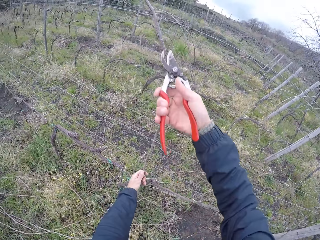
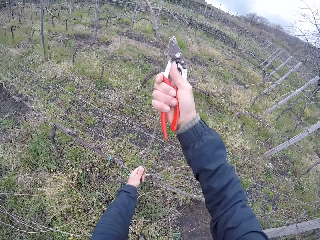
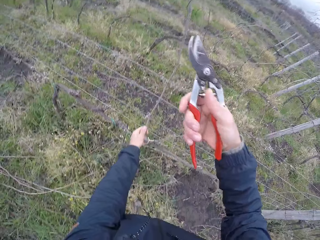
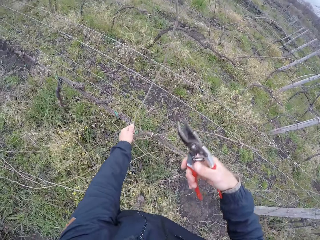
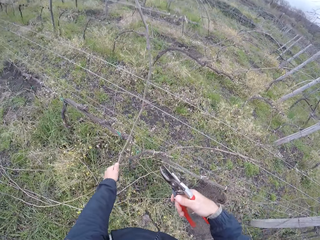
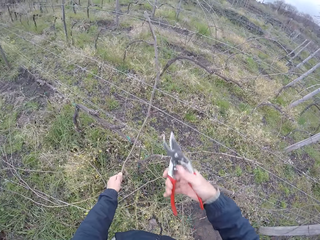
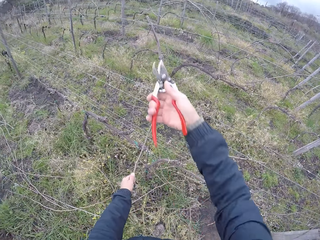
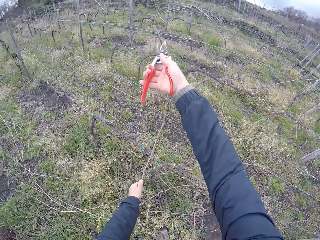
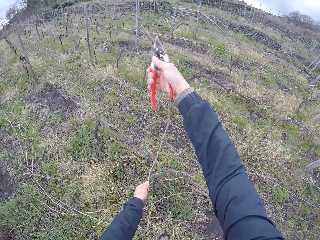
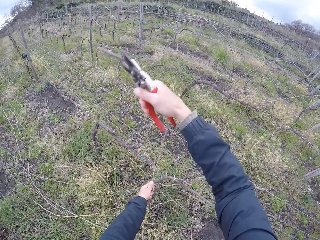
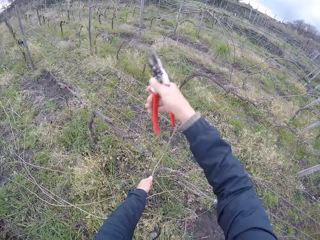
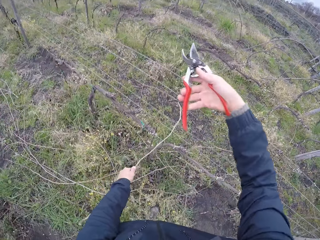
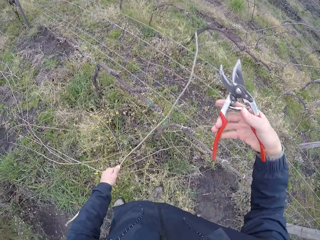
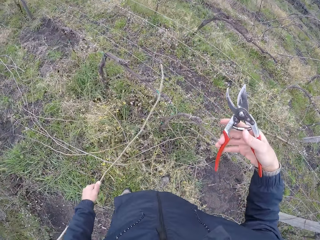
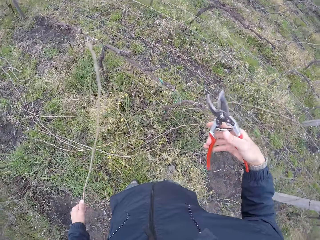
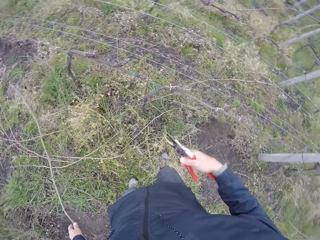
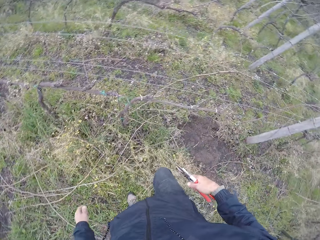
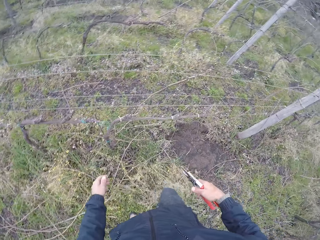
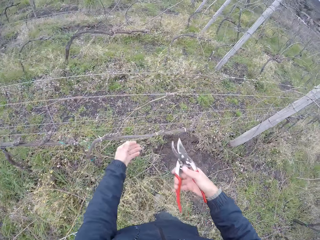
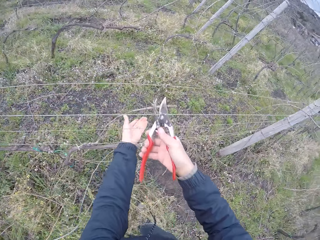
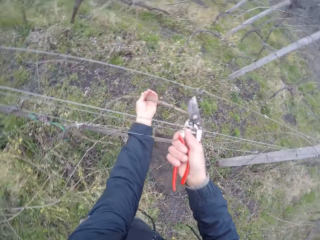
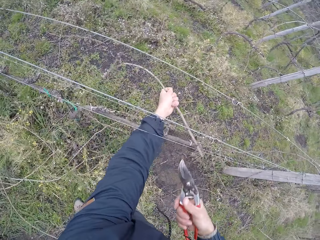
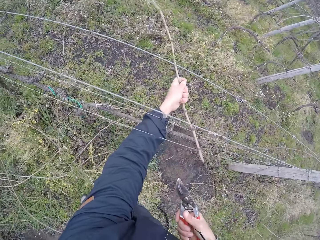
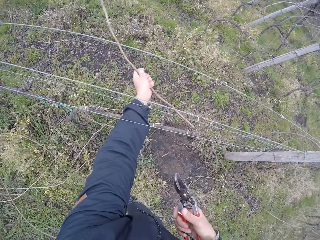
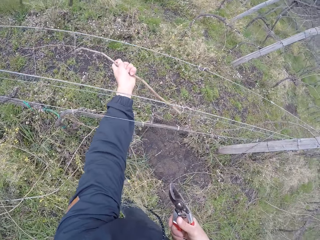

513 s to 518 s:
The camera wearer cuts a twig or branch with the plier or shears in his right hand. He drops the twig on the field with his left hand. He cuts twigs with his left hand. He pulls a branch from the fence.

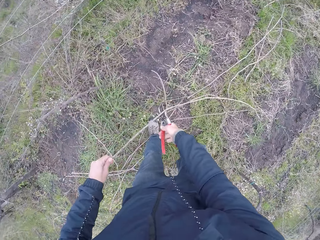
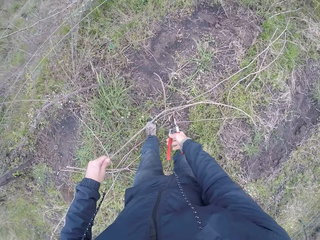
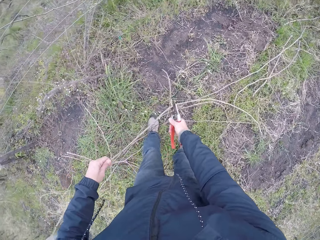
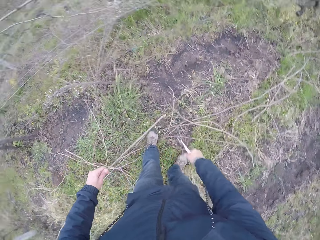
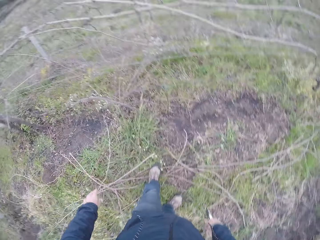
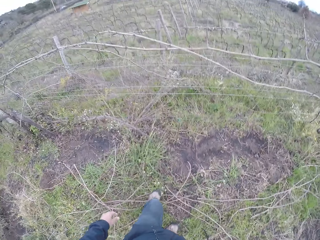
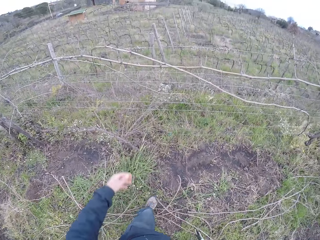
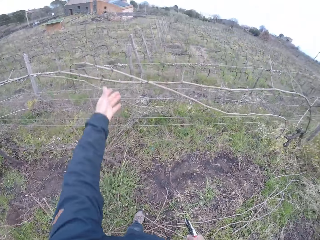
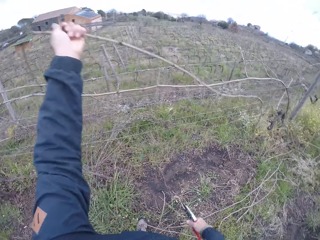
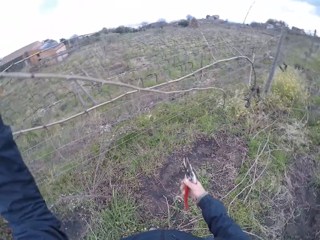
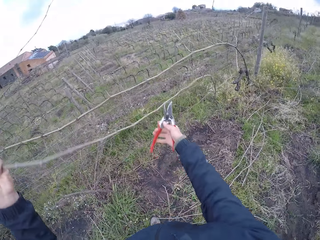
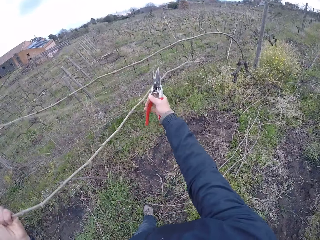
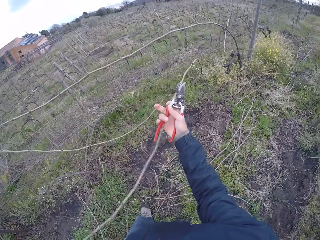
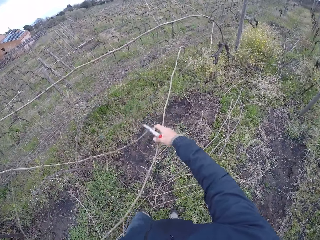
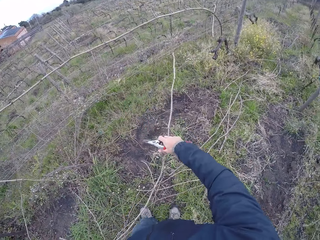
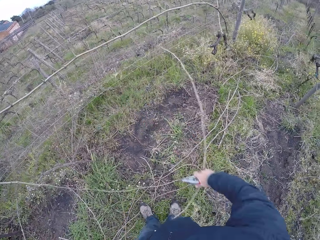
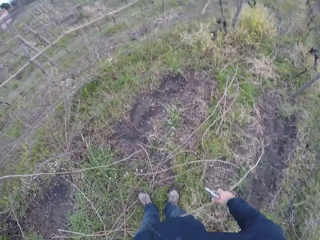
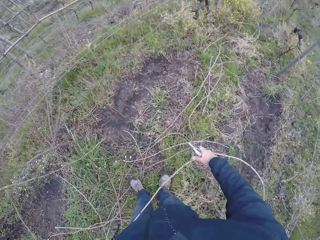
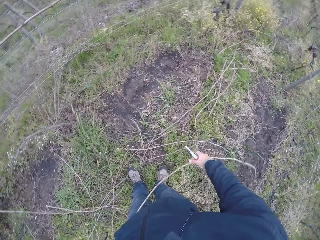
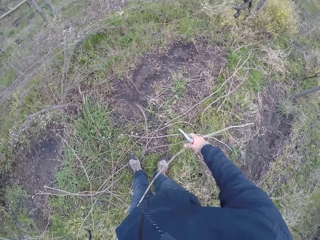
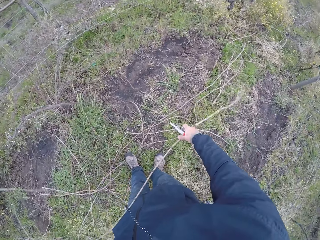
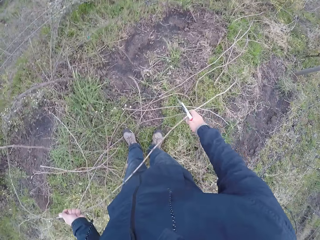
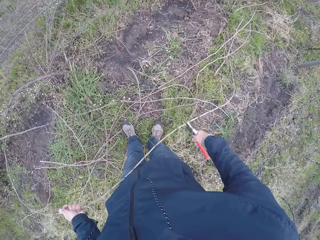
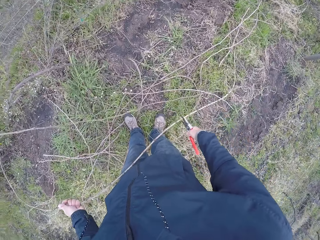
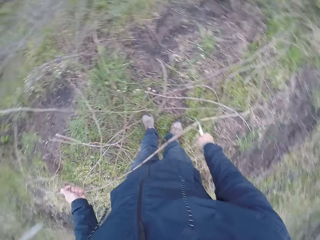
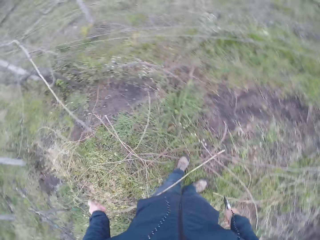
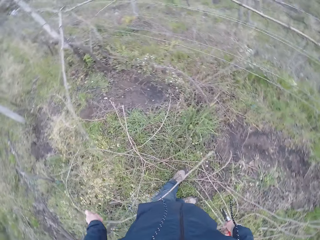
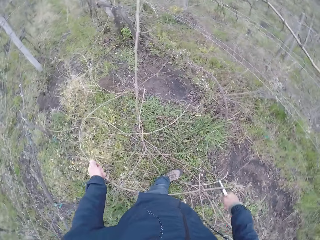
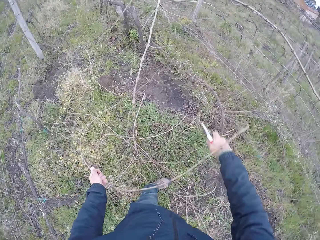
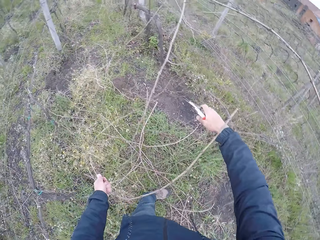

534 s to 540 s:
The camera wearer cuts a twig or branch with the plier or shears in his right hand. He drops the twig on the field with his left hand. He pulls a branch. He holds a twig with his left hand. He cuts a branch with the shears.

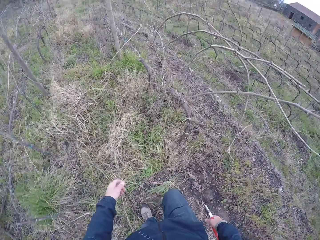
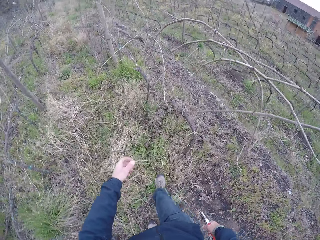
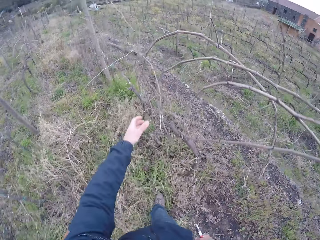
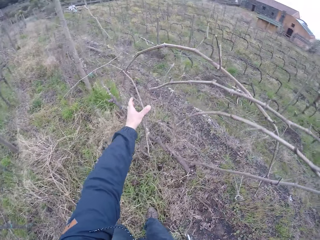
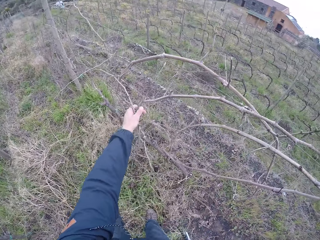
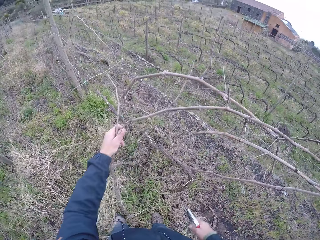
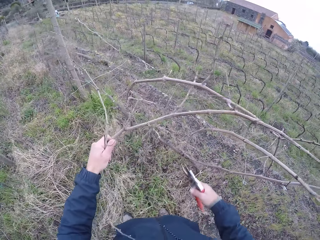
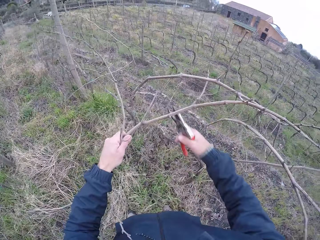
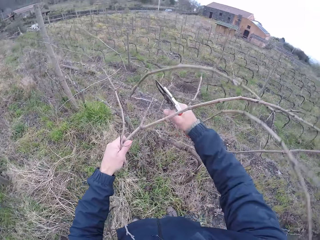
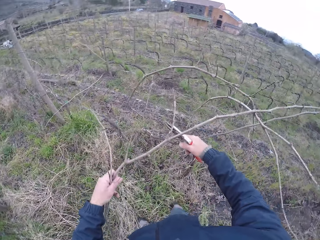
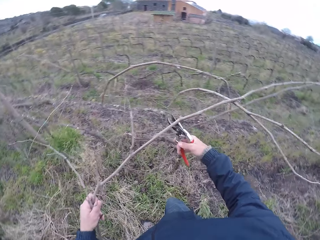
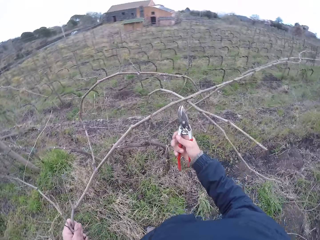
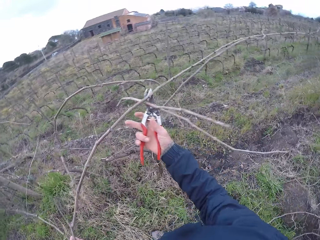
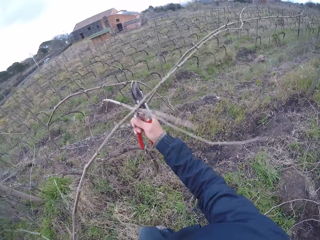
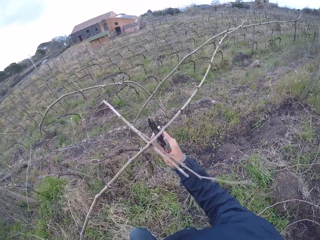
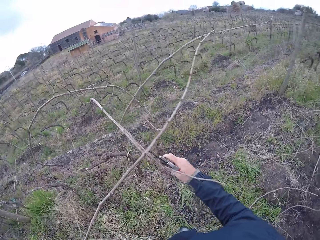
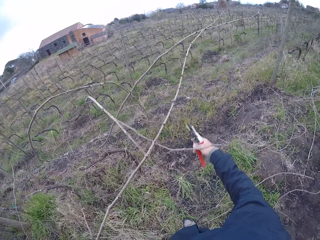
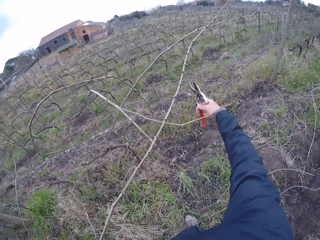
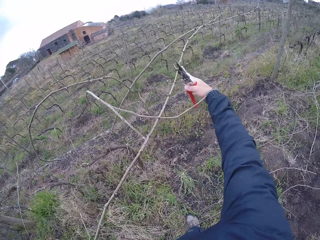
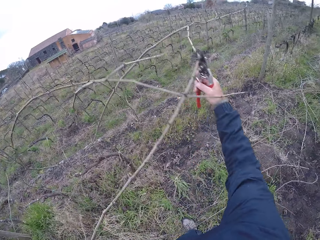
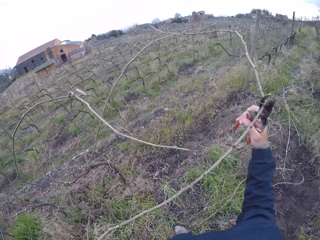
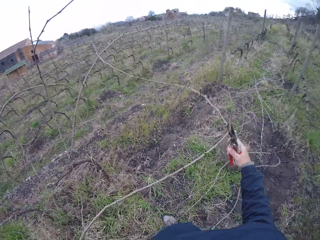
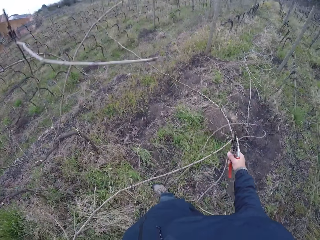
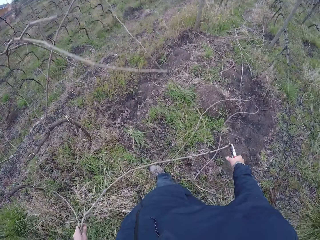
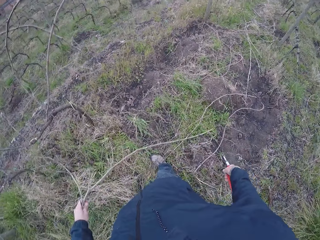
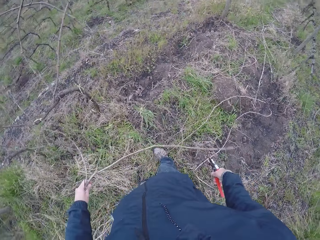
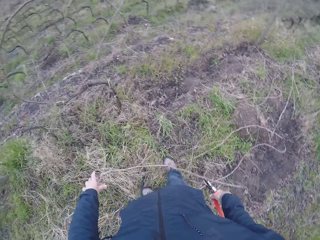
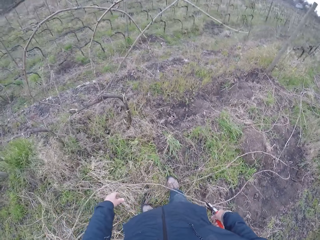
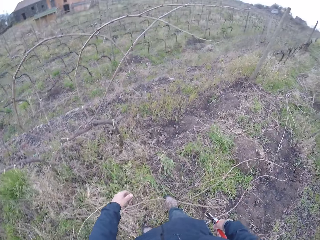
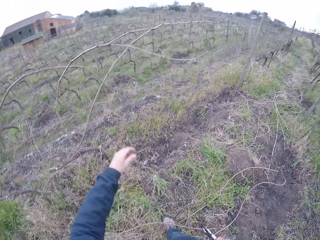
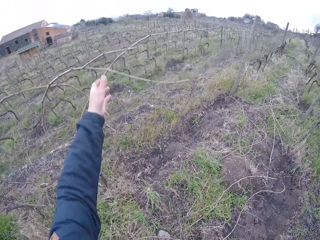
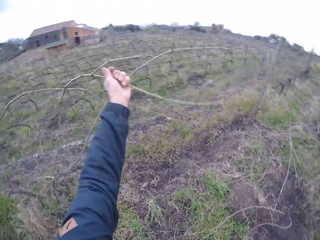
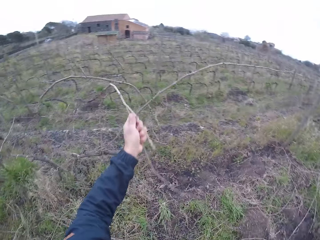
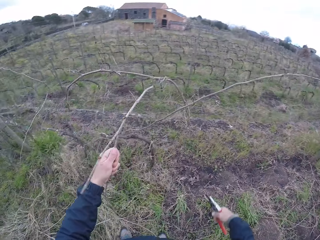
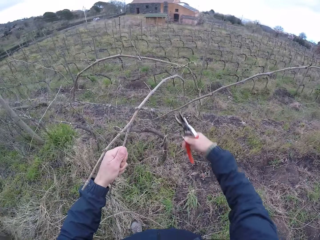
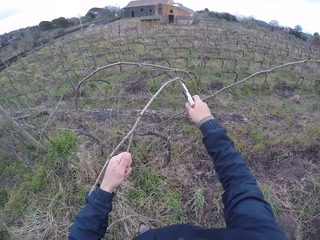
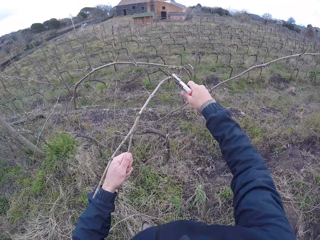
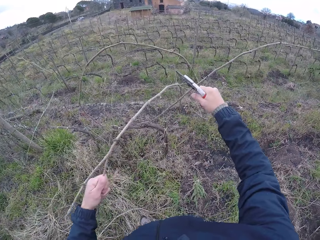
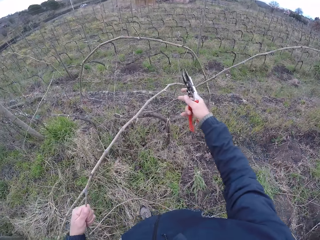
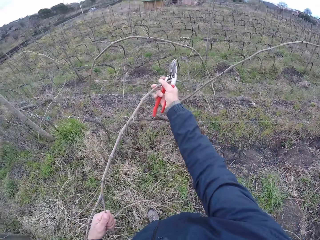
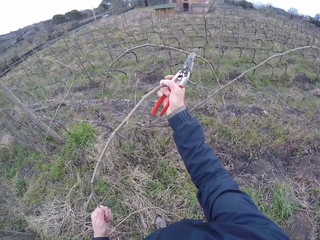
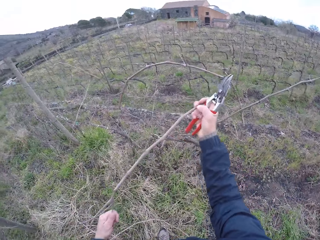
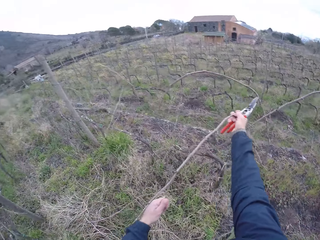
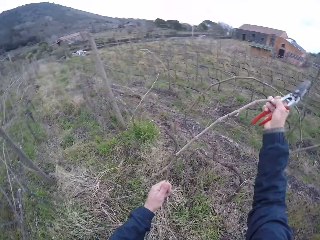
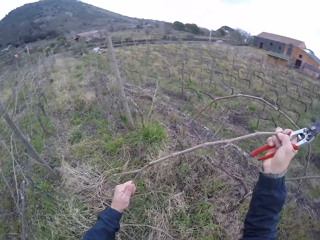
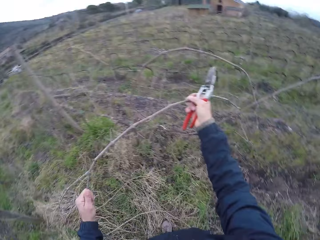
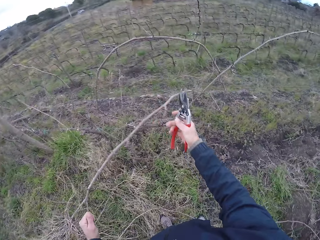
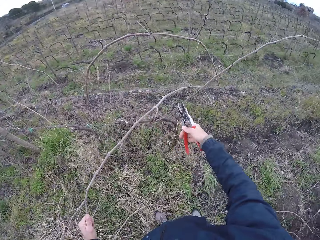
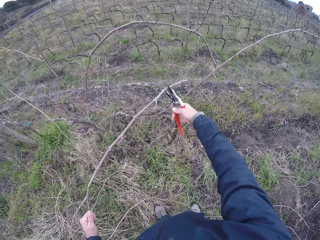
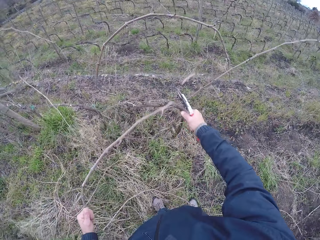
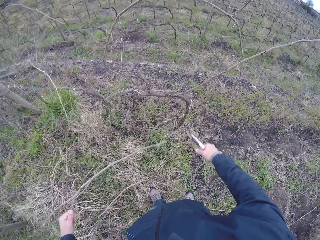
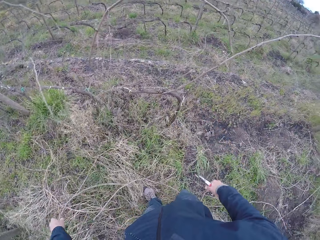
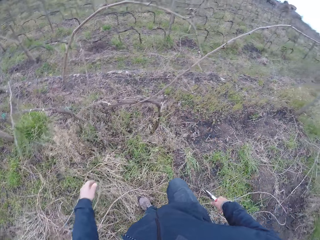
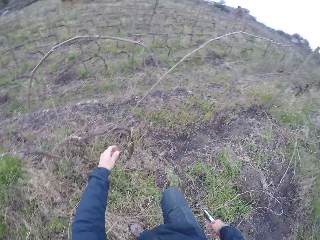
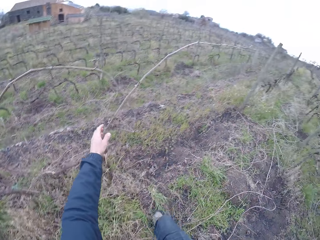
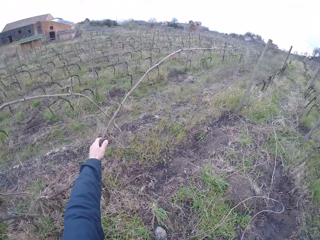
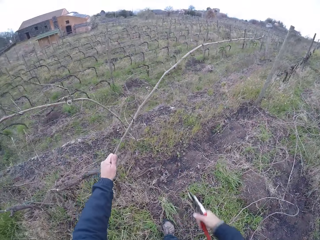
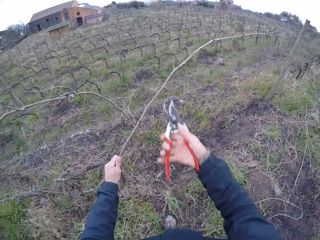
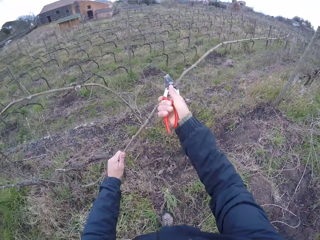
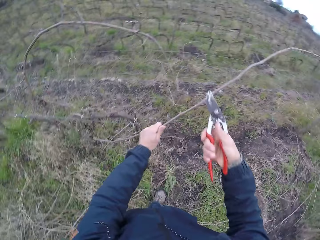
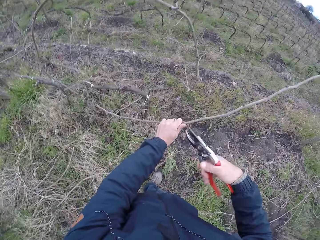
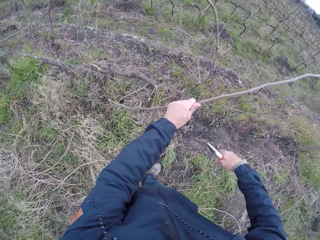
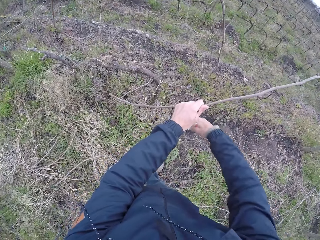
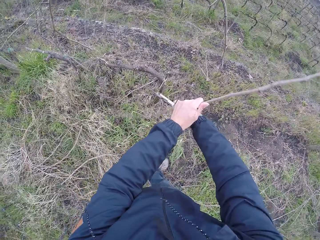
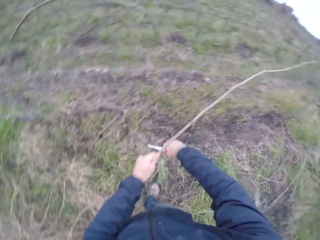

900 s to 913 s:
The camera wearer pulls a twig or branch from the barbed wire with his left hand. He touches a branch on the fence. He cuts the twig with the plier in his right hand. He cuts it repeatedly. He places a branch on the ground. He pulls a twig from the barbed wire with his left hand. He touches a branch on the fence. He cuts the twig with the plier in his right hand. He pulls the twig from the barbed wire with both hands. He cuts the twig with the plier in his right hand. He drops the twig in his left hand on the ground. He pulls a twig from the barbed wire with his left hand. He touches a branch on the fence. He cuts the twig with the plier in his right hand.
